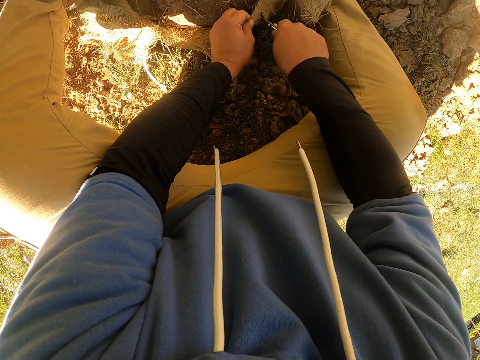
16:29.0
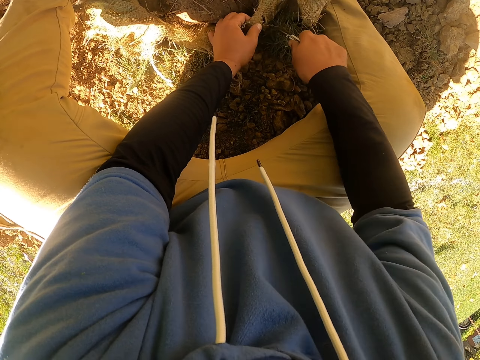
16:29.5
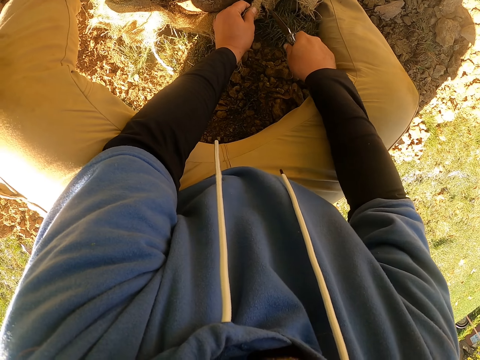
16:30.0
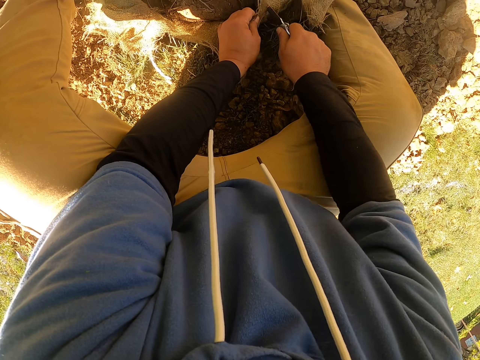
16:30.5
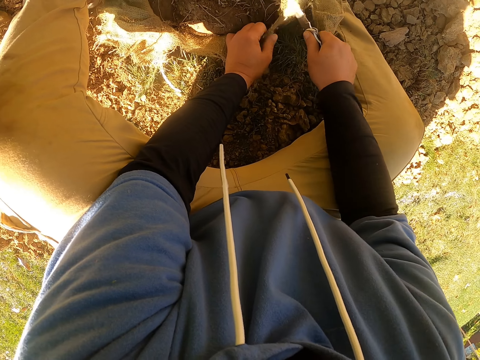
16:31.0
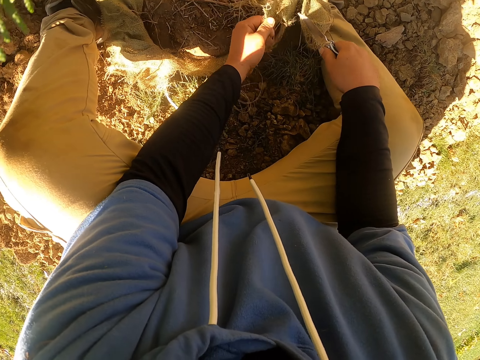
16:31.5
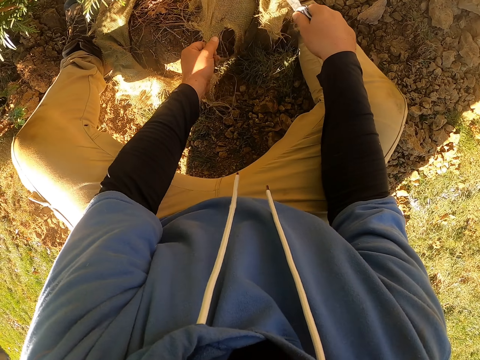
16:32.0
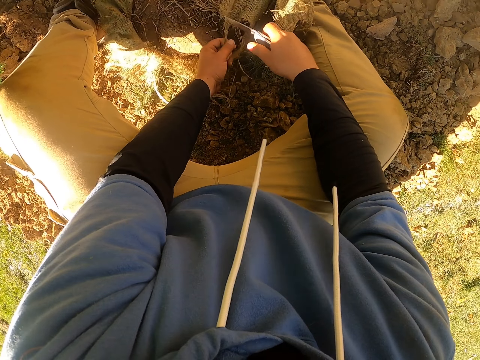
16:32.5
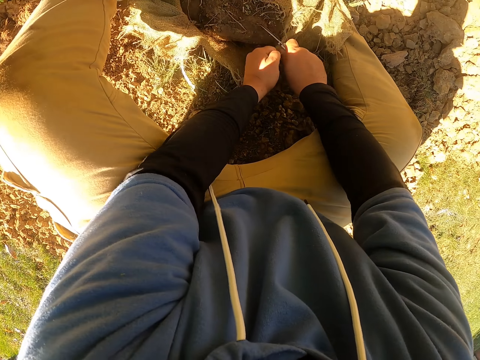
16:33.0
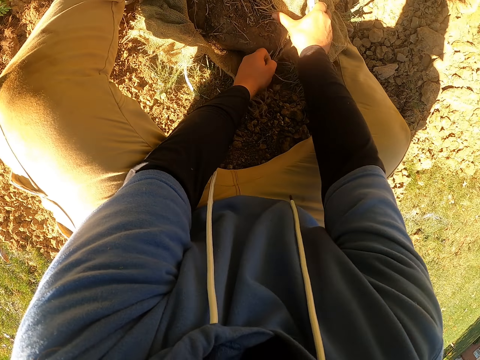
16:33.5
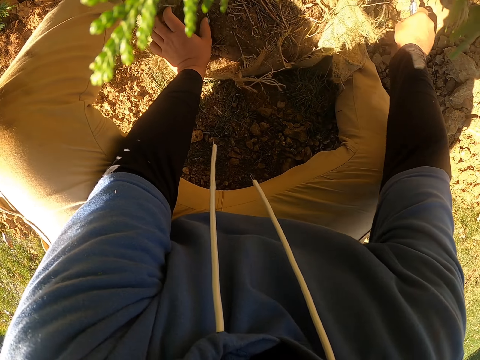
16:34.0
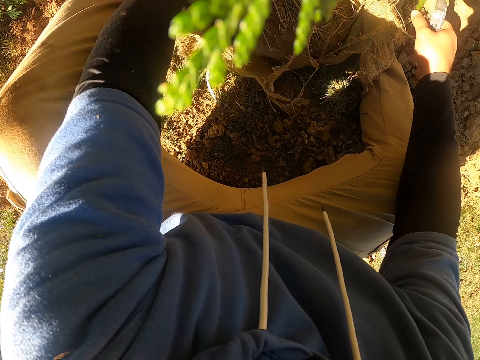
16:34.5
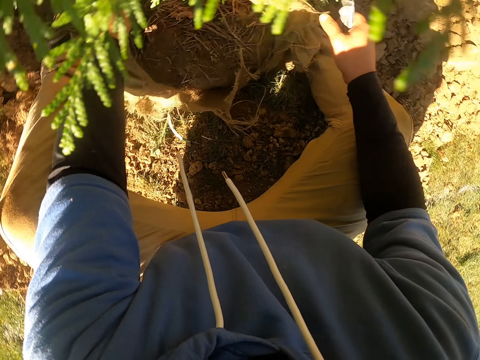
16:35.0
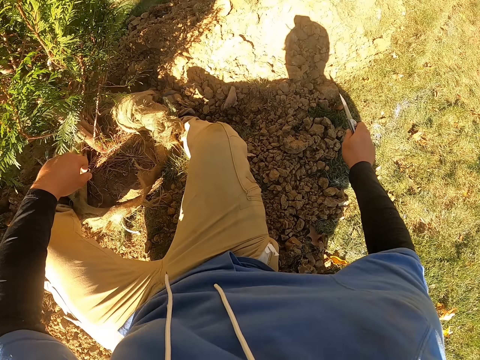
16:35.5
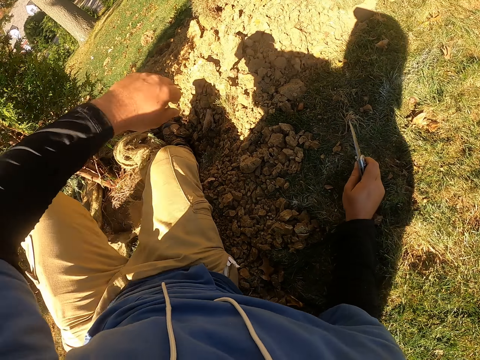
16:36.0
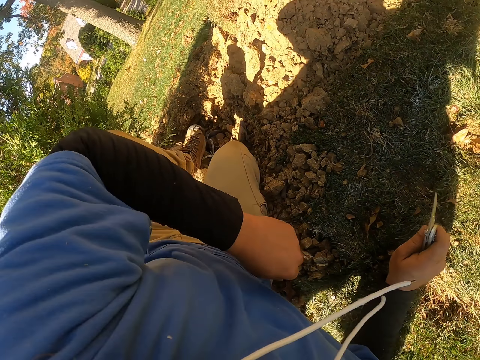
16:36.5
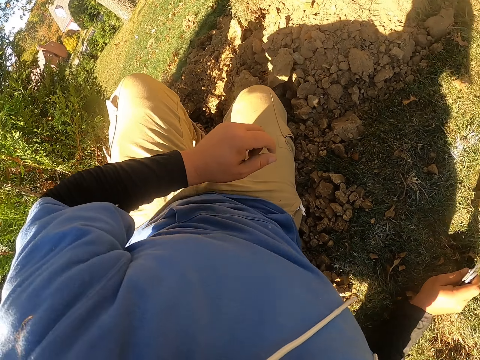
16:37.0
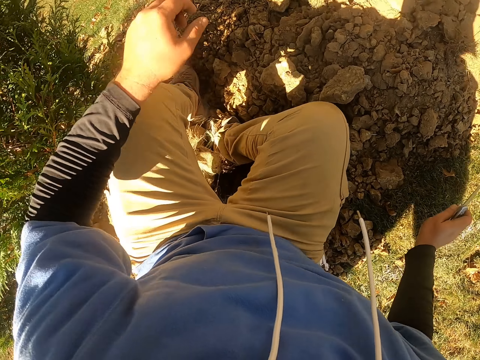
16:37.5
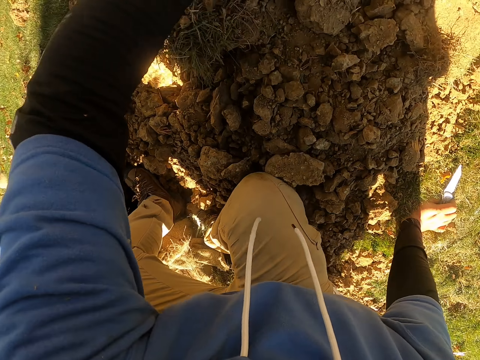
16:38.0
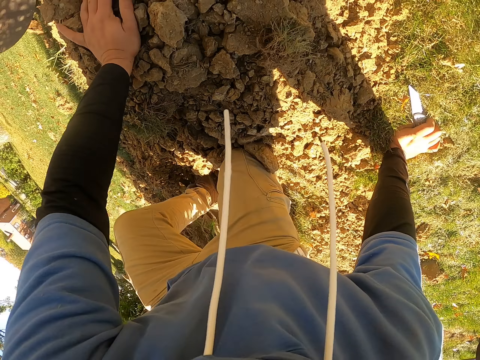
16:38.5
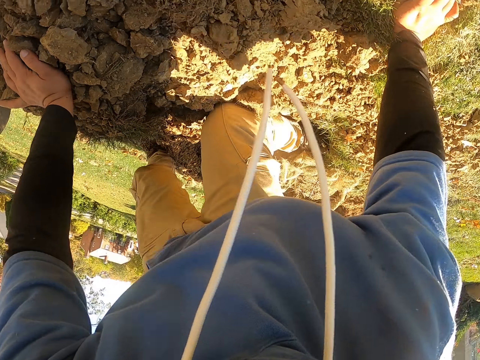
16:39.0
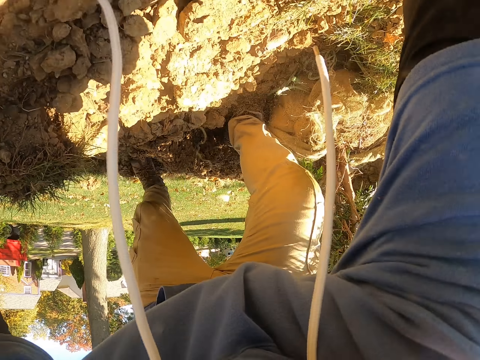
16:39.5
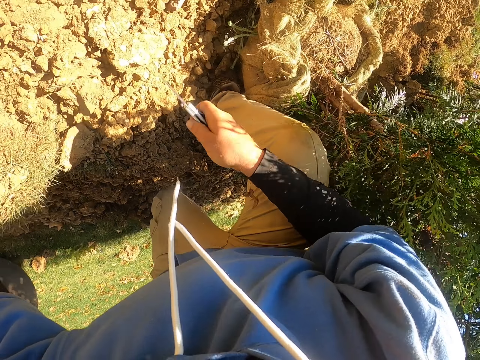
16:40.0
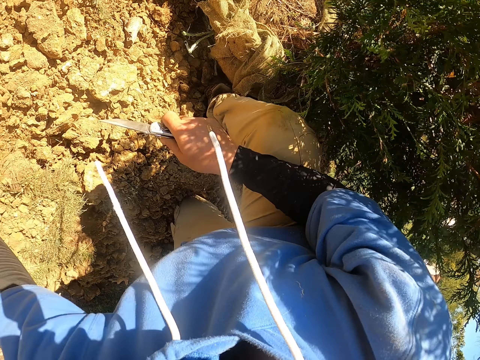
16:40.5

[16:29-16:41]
The camera wearer cuts the sack with a knife repeatedly. They move around.

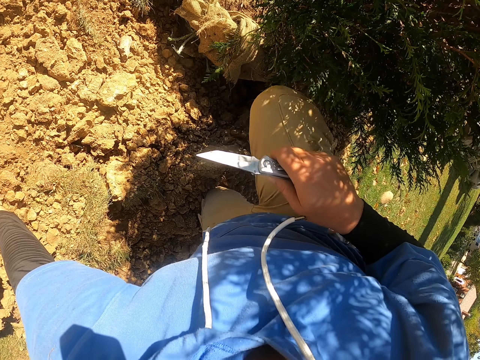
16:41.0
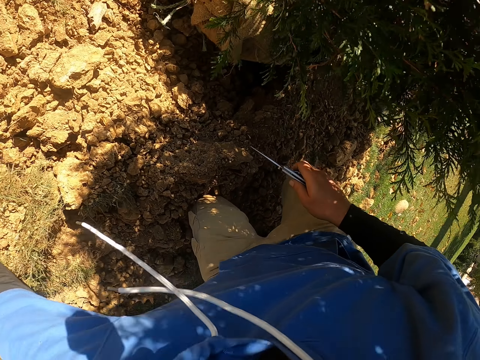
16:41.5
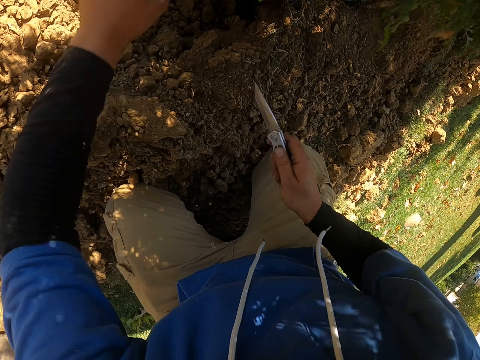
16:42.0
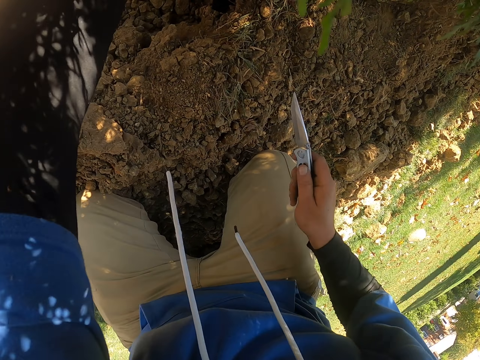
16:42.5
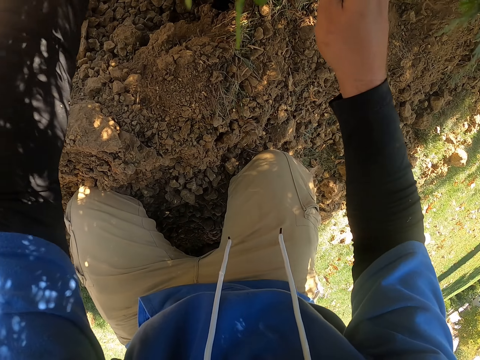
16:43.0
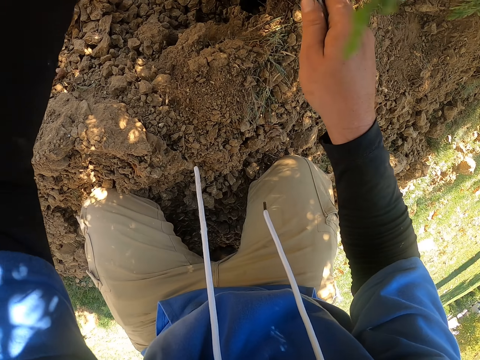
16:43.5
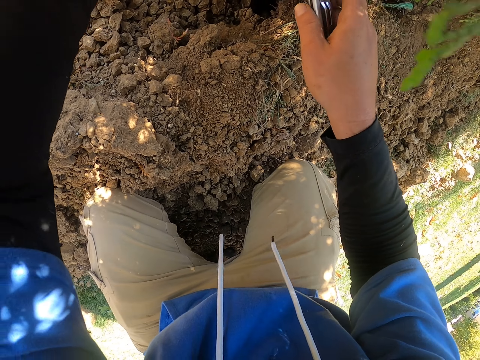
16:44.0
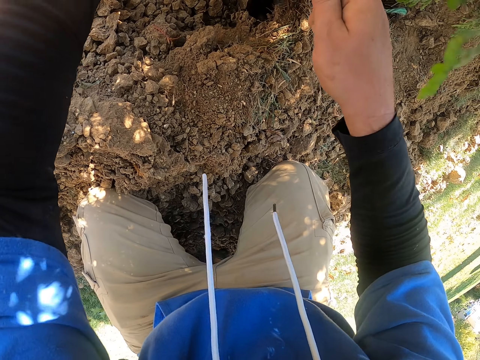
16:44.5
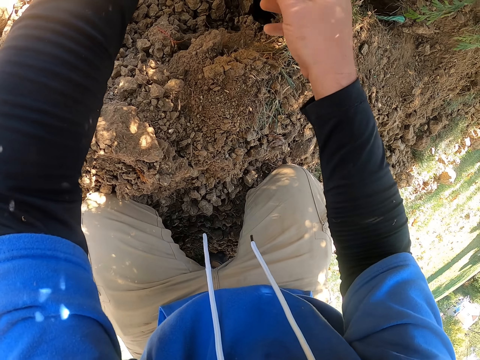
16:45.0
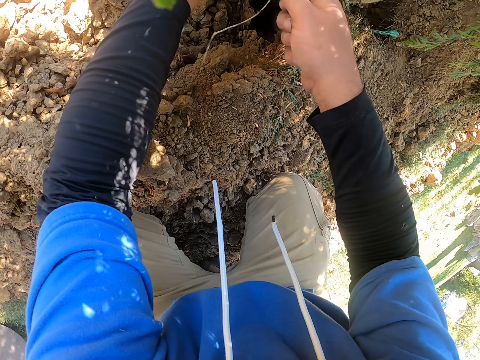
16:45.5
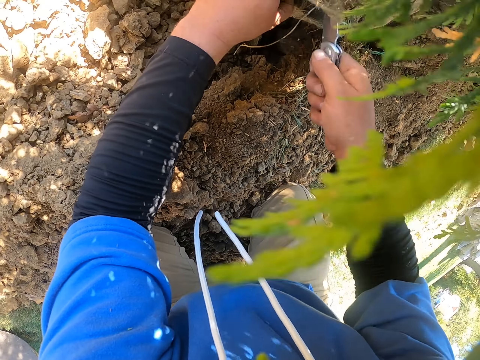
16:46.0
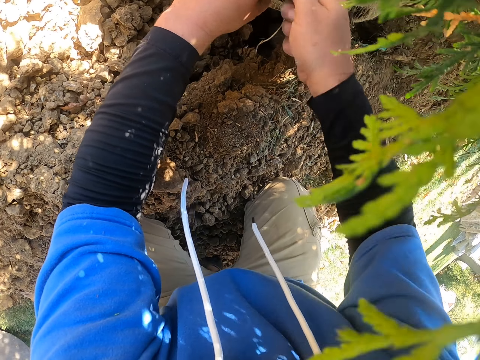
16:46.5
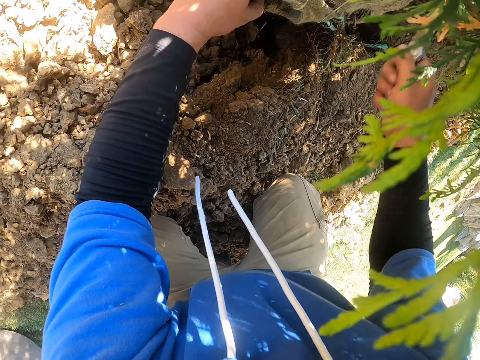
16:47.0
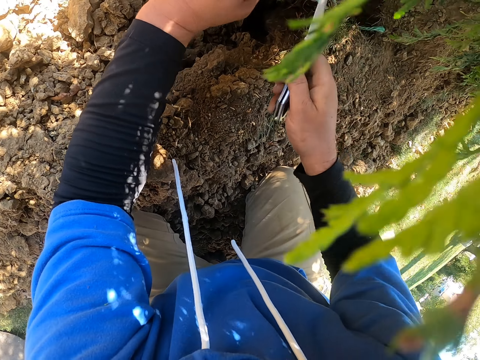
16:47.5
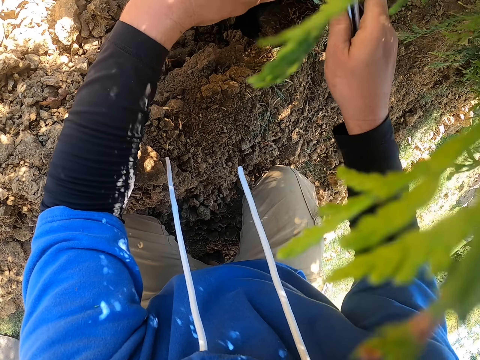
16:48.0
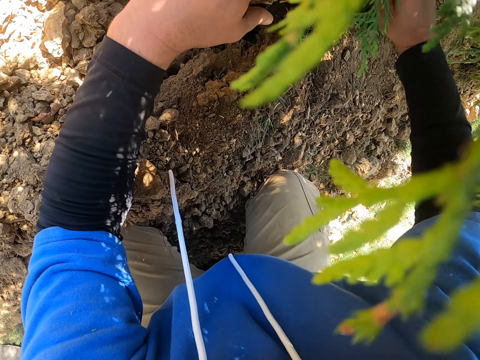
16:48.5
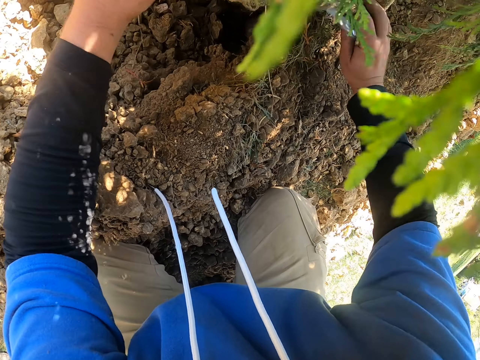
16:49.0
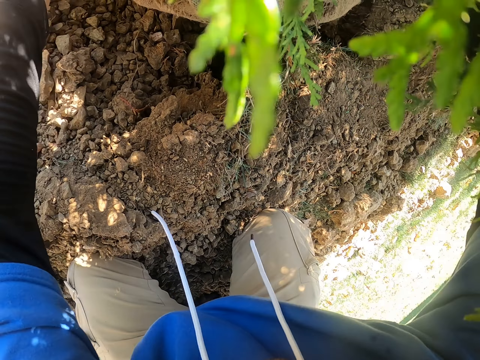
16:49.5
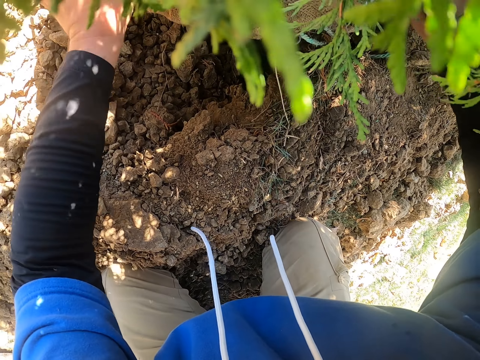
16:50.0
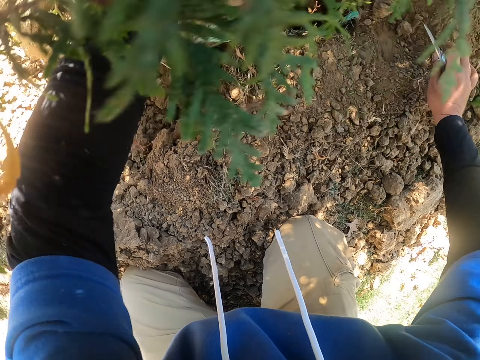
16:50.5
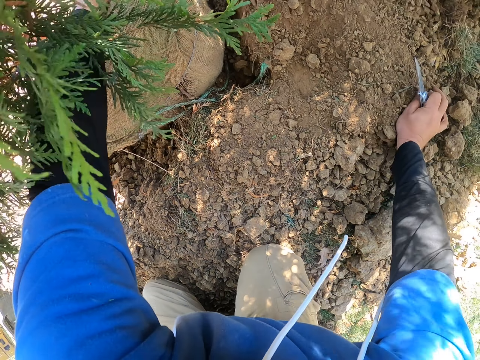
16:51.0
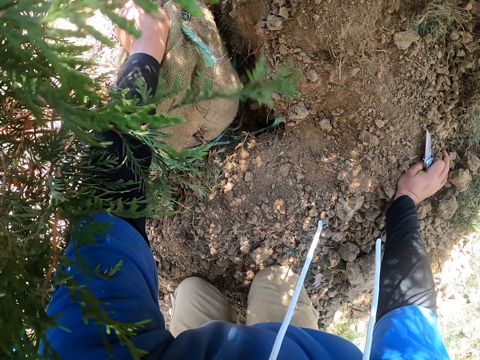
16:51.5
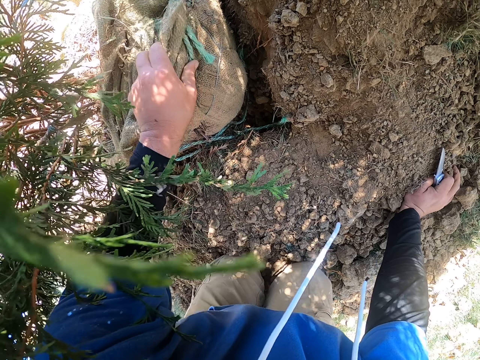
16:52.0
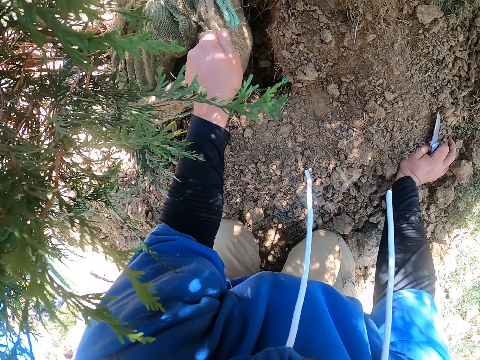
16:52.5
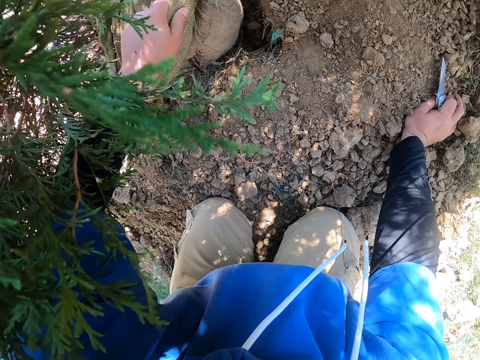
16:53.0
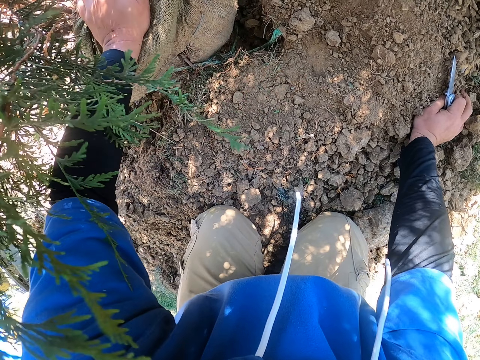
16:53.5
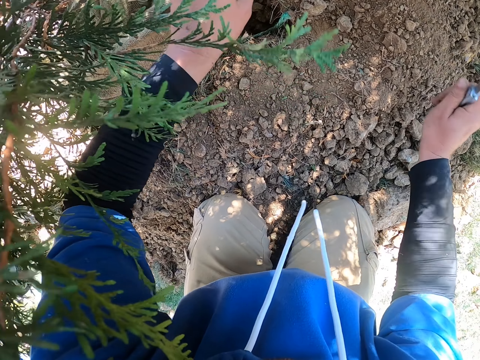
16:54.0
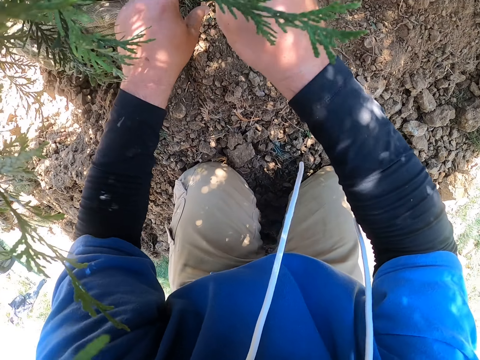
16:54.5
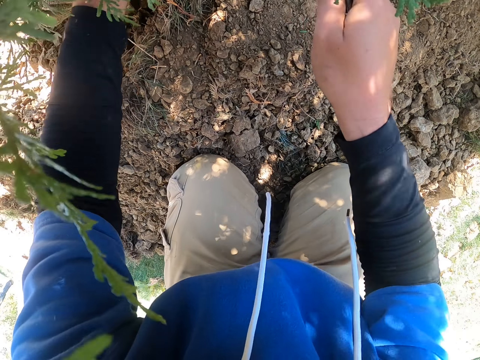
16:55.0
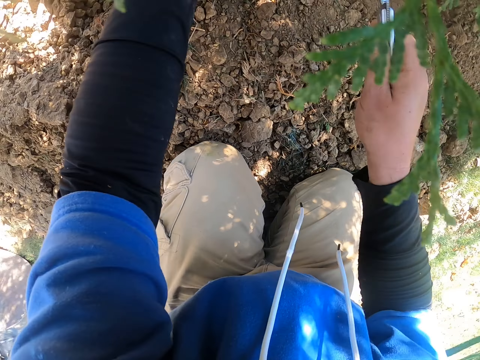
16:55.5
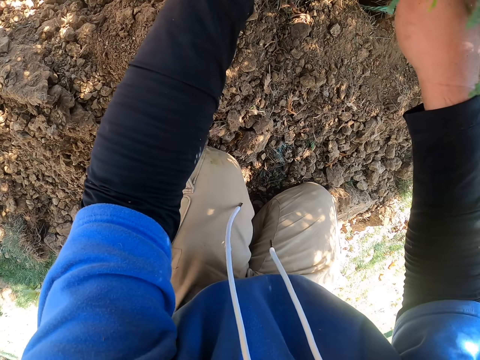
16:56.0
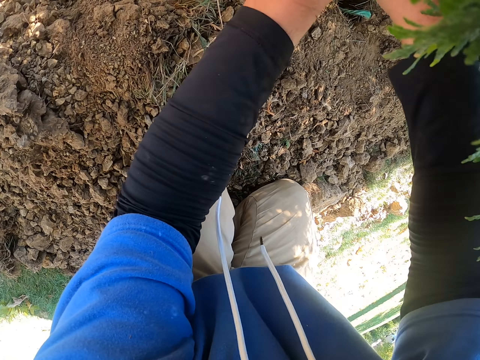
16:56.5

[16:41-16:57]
The camera wearer cuts the sack with a knife. They cut the sack with a knife again. They hold the sack and pull the sack.
